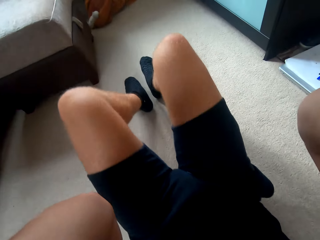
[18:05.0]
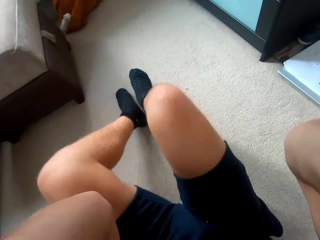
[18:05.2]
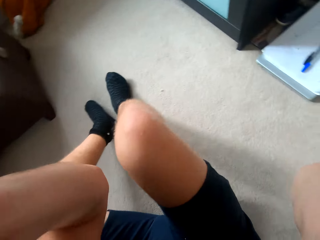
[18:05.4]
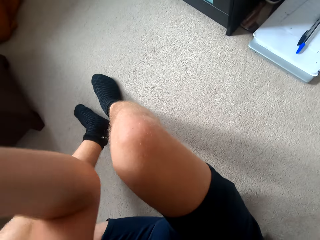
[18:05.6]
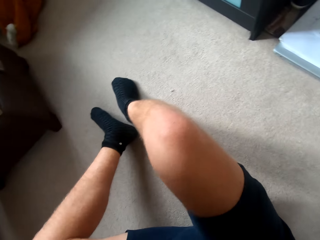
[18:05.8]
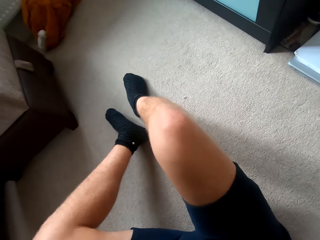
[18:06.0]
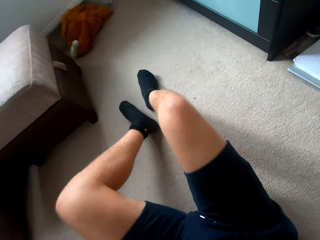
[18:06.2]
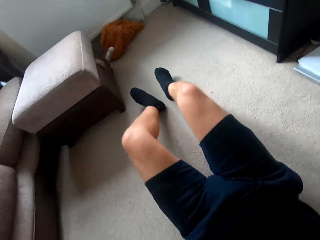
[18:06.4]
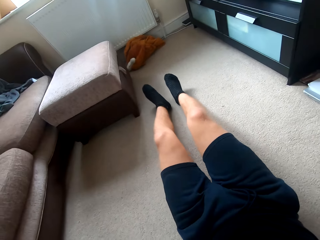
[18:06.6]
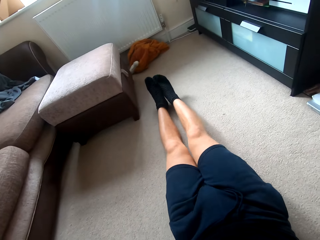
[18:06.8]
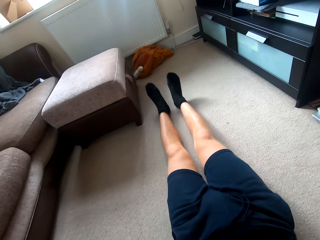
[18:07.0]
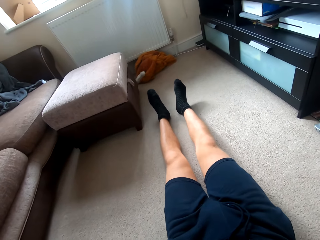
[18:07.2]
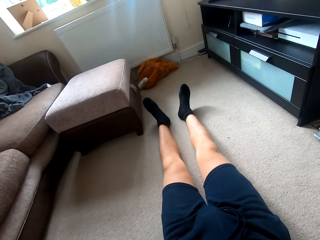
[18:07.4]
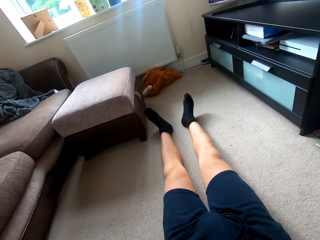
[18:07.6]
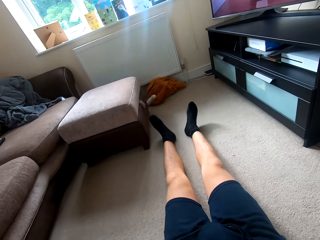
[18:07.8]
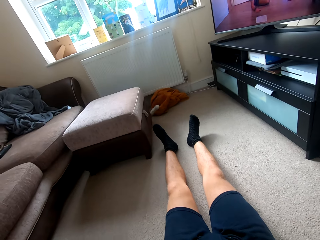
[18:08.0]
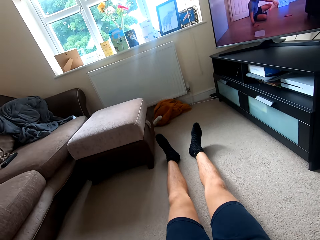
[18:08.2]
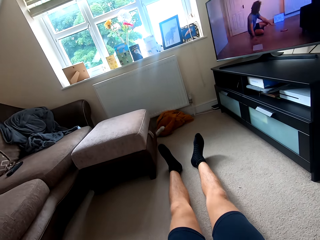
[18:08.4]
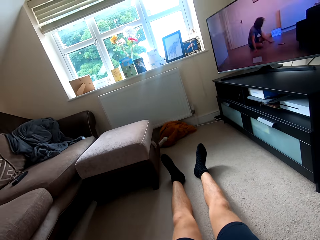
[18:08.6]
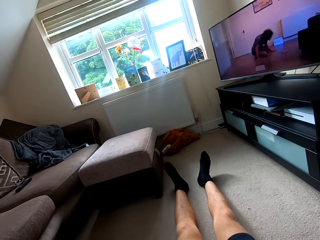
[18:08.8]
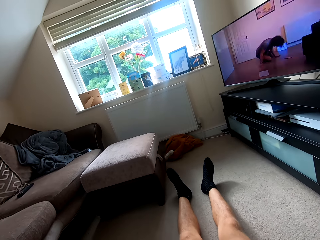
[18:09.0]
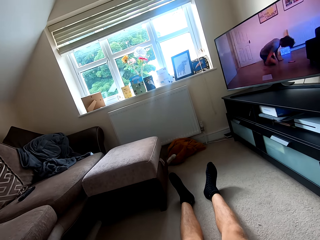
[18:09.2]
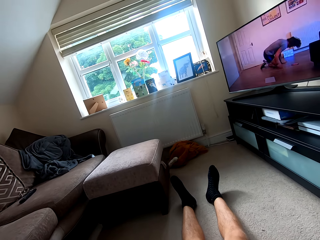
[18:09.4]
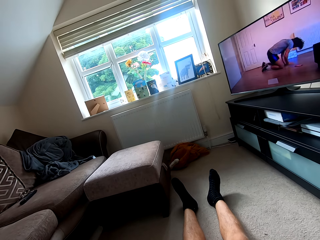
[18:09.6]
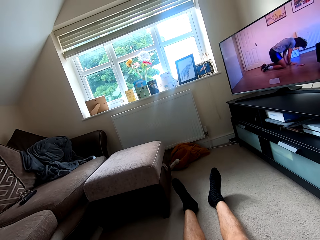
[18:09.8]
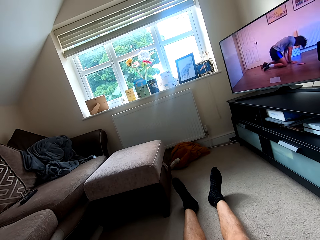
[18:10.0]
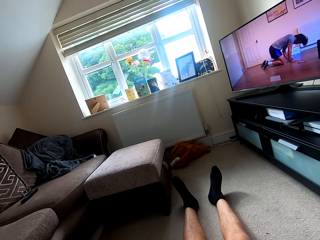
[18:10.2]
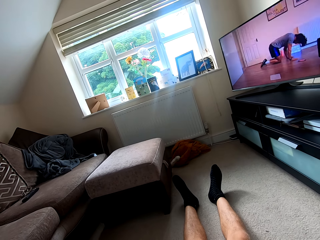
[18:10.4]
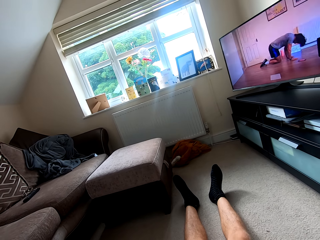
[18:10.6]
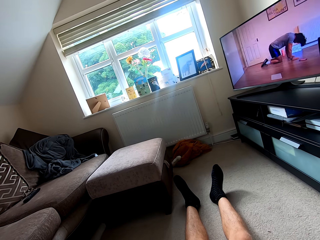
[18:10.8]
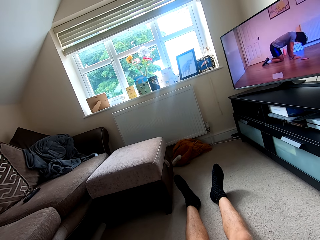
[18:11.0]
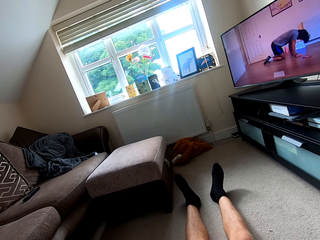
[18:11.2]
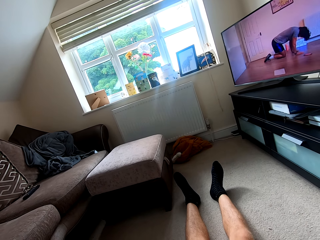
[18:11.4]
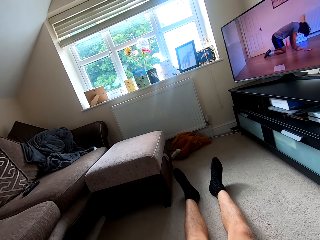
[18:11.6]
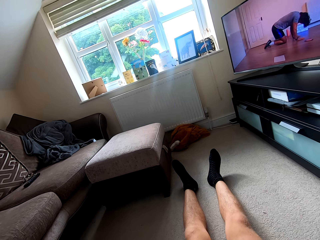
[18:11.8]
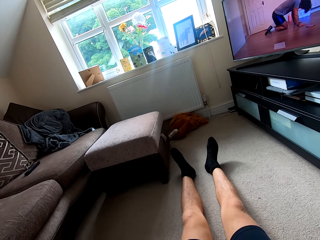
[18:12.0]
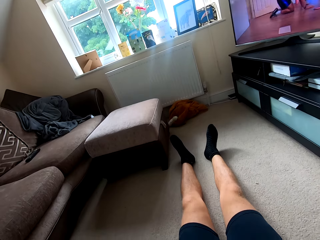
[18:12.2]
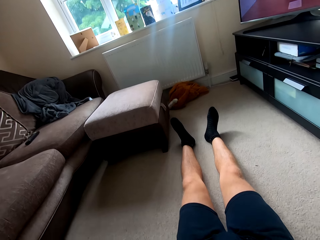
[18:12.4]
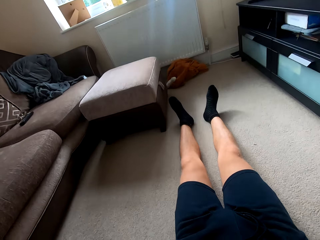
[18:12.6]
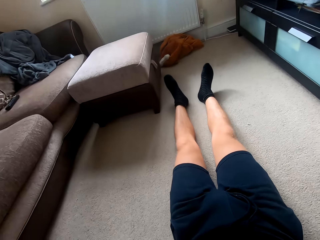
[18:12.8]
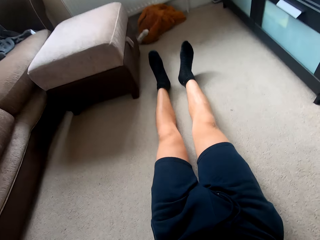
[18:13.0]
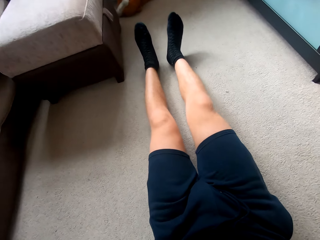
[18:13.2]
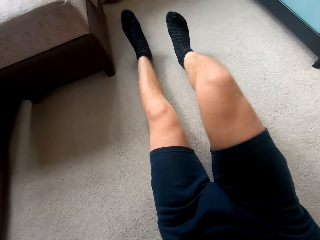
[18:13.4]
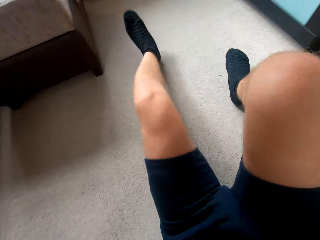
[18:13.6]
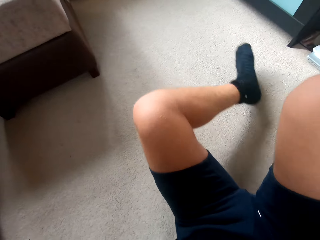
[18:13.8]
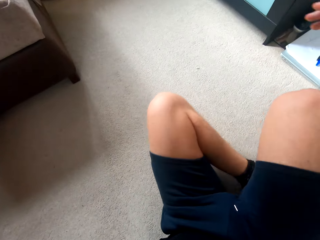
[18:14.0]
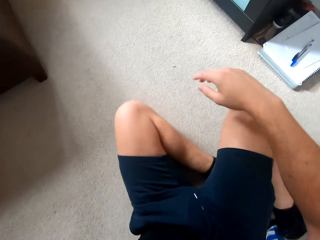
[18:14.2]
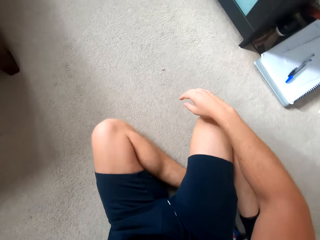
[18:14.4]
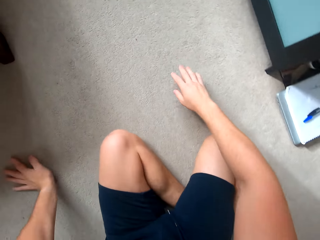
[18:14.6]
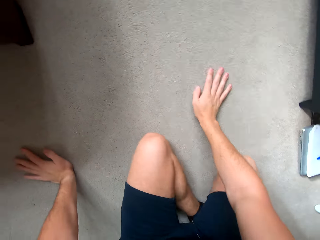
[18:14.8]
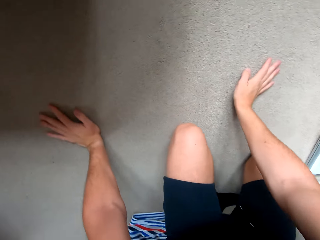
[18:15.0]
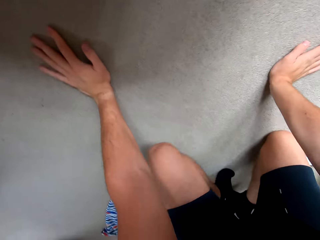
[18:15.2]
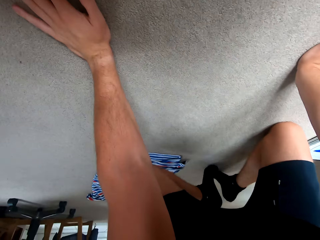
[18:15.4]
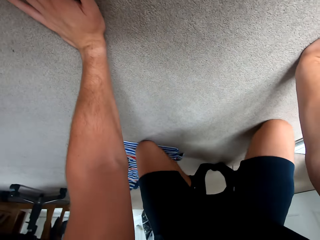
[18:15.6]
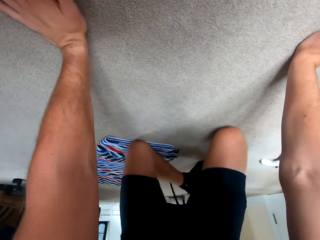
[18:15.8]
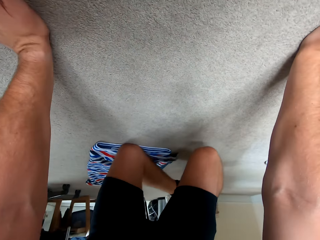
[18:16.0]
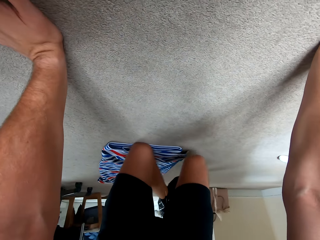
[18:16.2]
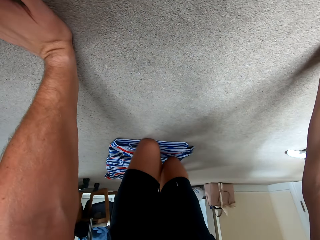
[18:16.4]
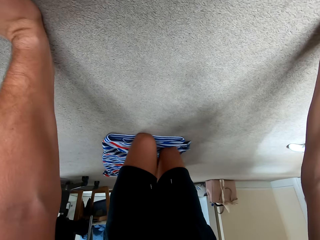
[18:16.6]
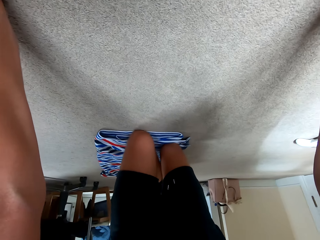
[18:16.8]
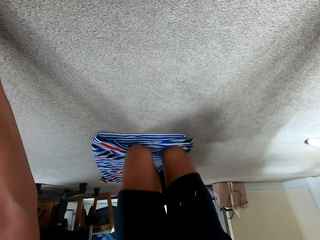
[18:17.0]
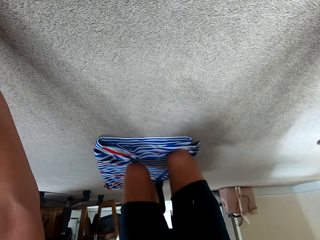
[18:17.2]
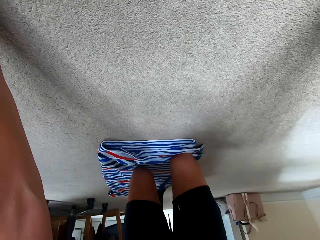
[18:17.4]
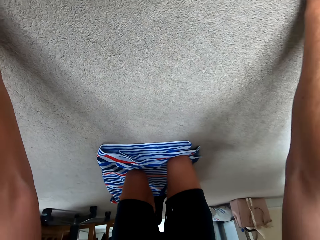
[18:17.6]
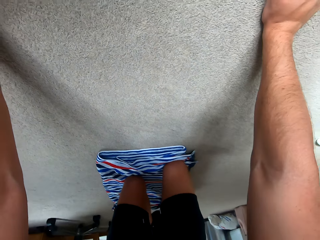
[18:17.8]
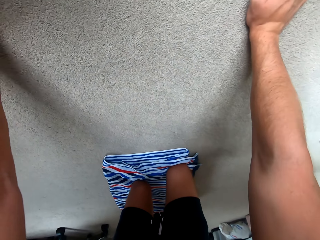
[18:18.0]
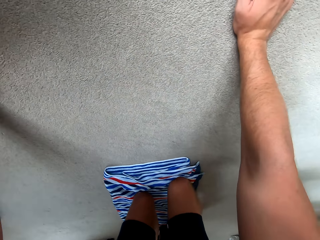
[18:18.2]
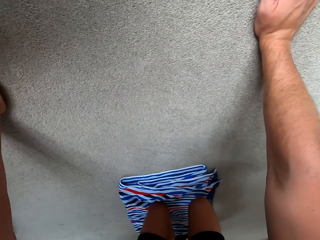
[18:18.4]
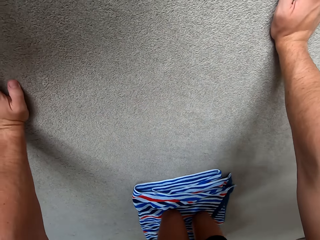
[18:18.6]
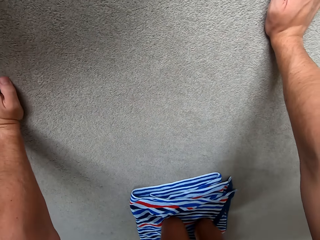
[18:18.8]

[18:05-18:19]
The camera wearer watches the television. He changes his exercising position.

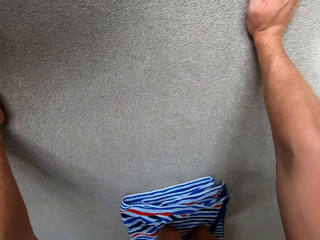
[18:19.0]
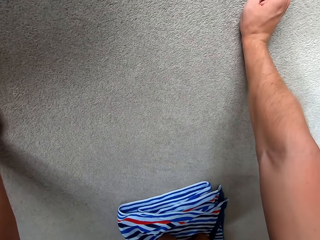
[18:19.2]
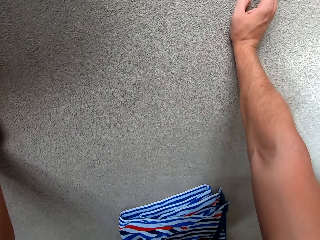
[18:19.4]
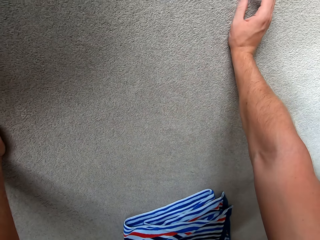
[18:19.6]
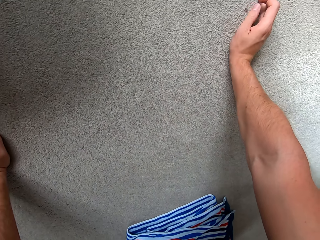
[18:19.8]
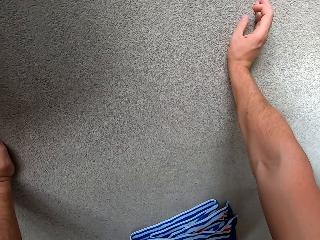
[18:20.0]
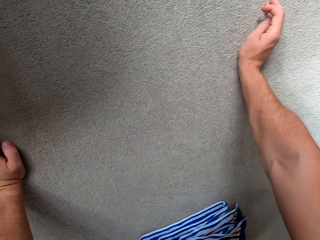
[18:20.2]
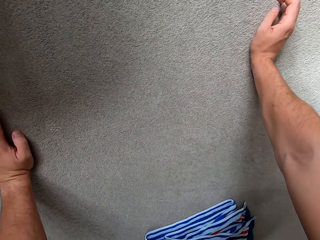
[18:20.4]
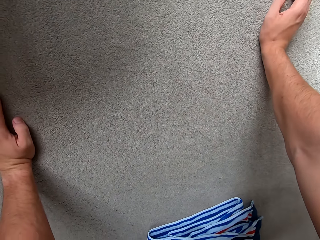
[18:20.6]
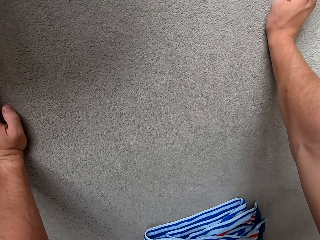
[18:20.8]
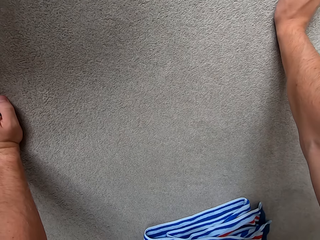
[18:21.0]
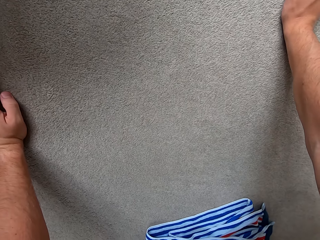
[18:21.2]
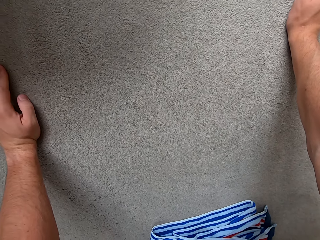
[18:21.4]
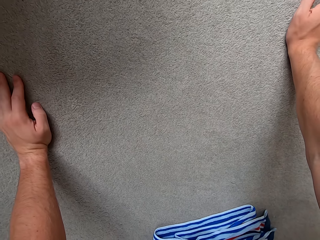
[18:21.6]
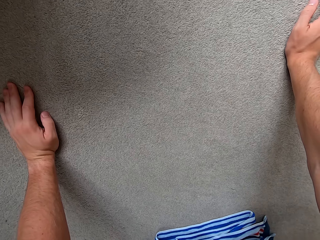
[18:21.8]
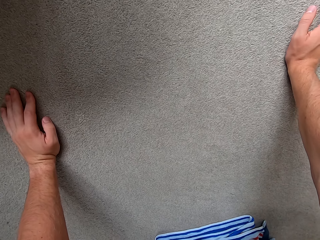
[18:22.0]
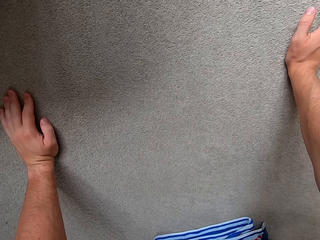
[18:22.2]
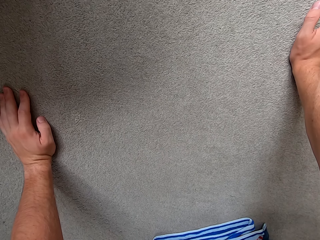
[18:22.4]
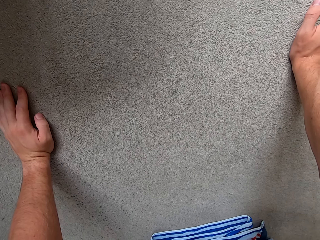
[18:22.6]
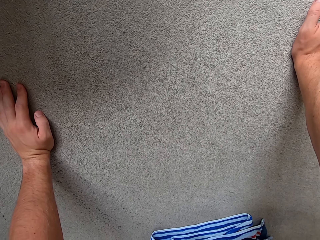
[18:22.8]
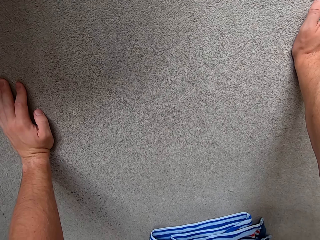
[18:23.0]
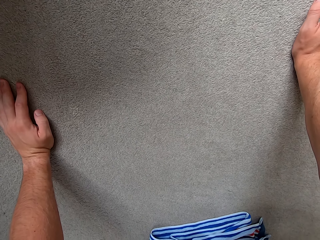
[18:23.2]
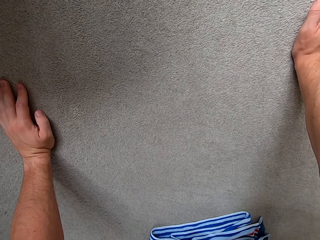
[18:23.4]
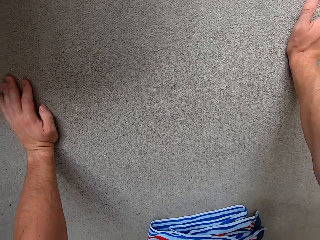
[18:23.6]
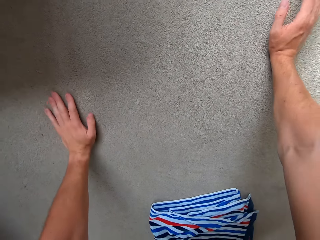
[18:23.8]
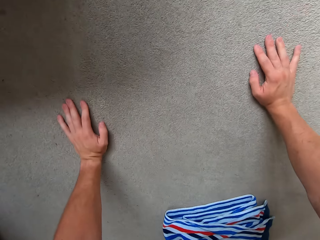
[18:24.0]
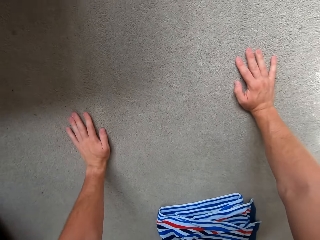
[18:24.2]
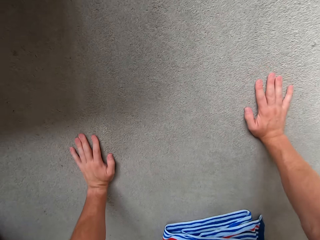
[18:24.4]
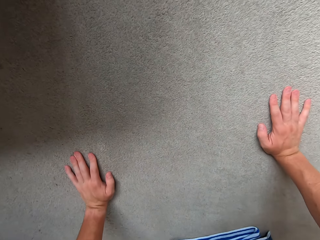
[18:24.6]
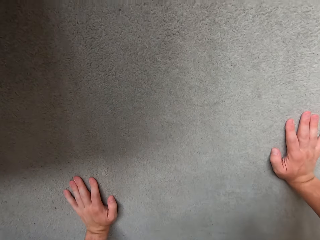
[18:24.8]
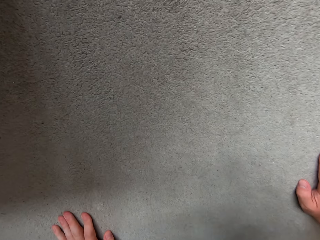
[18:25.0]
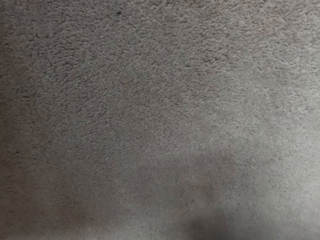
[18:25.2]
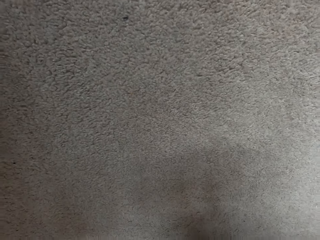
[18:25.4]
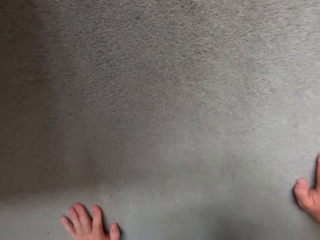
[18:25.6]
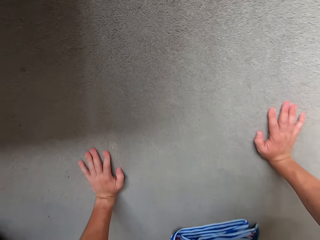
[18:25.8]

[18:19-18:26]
The camera wearer does the press ups.
